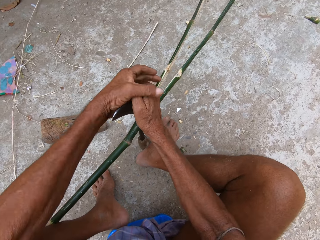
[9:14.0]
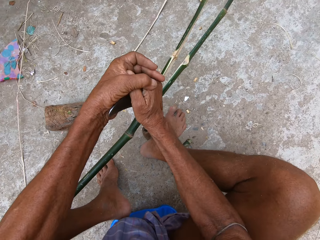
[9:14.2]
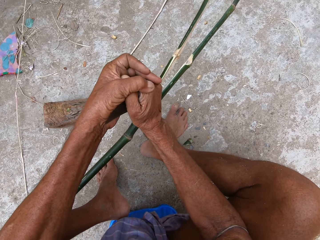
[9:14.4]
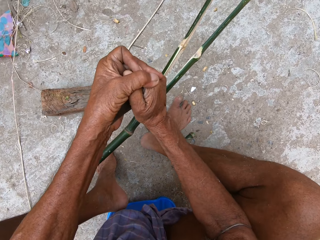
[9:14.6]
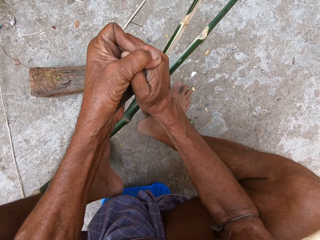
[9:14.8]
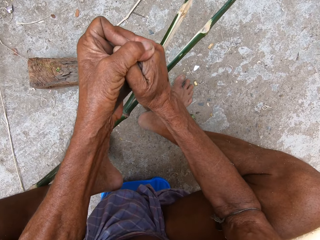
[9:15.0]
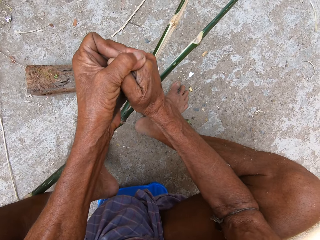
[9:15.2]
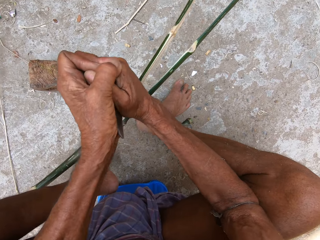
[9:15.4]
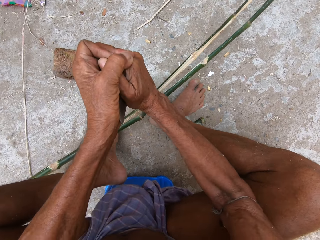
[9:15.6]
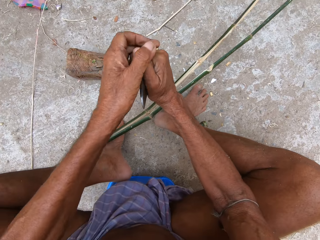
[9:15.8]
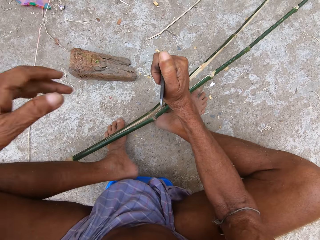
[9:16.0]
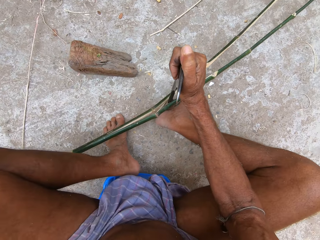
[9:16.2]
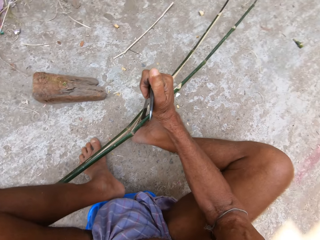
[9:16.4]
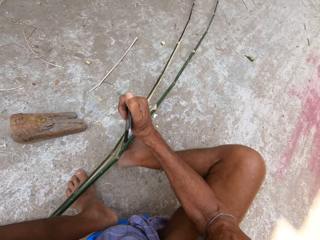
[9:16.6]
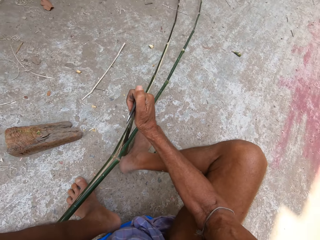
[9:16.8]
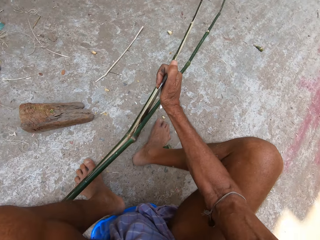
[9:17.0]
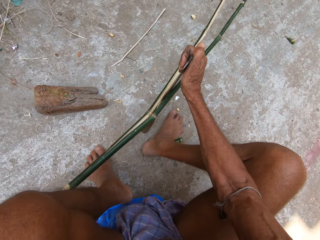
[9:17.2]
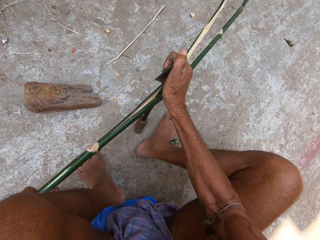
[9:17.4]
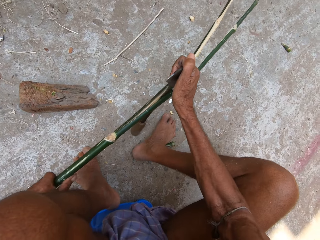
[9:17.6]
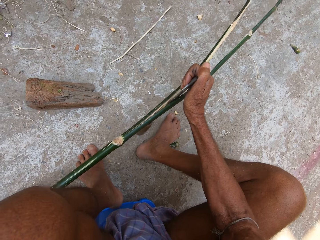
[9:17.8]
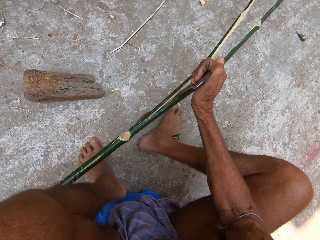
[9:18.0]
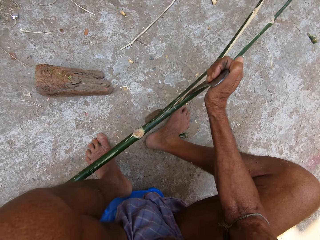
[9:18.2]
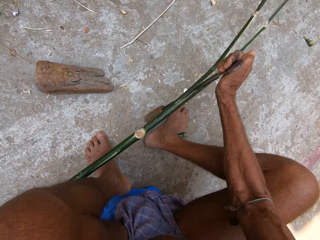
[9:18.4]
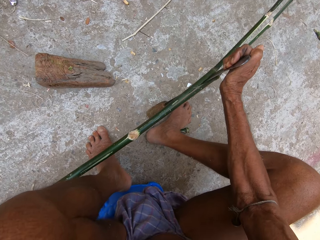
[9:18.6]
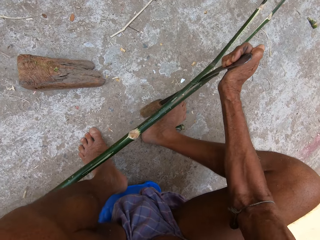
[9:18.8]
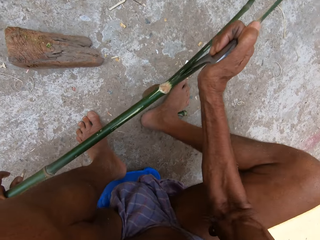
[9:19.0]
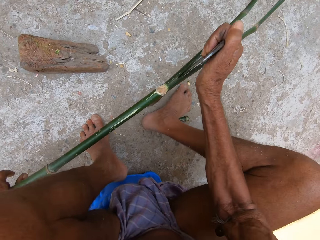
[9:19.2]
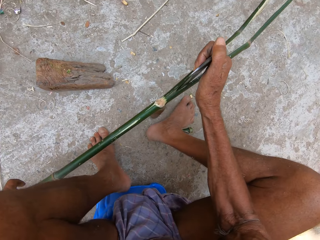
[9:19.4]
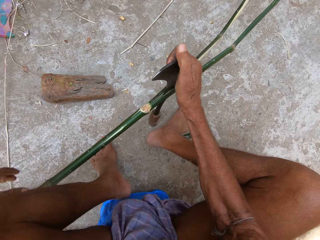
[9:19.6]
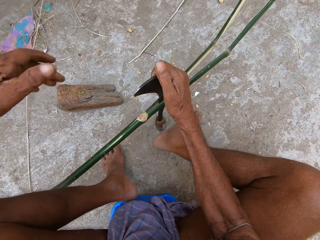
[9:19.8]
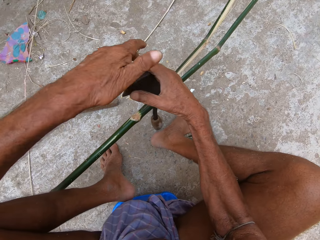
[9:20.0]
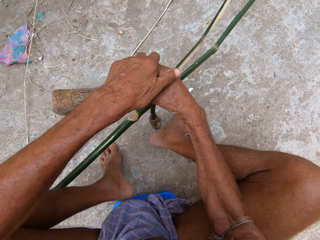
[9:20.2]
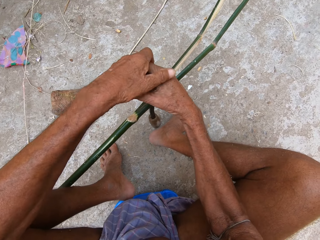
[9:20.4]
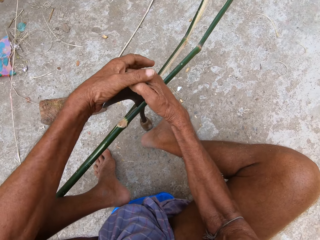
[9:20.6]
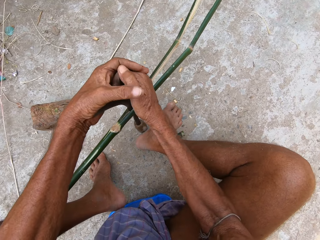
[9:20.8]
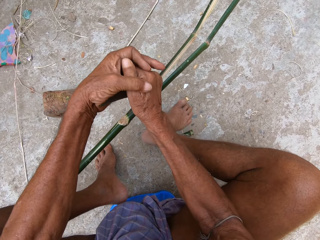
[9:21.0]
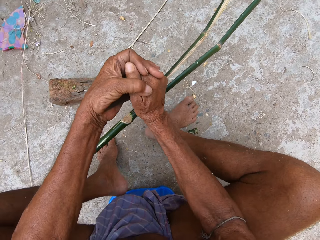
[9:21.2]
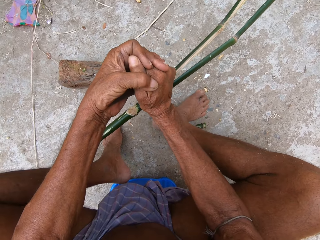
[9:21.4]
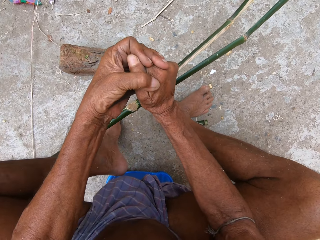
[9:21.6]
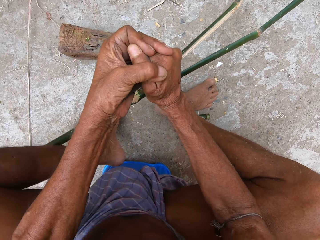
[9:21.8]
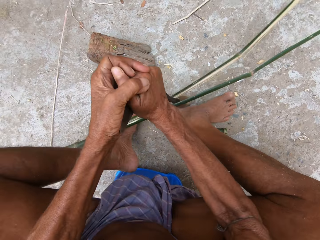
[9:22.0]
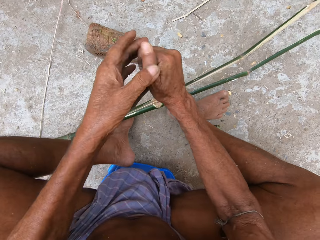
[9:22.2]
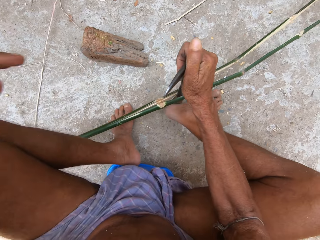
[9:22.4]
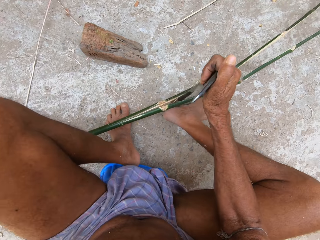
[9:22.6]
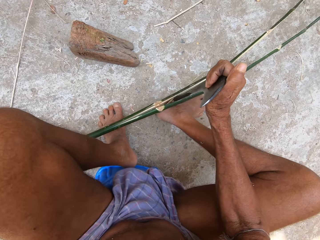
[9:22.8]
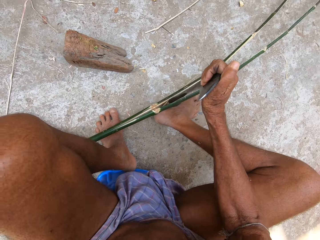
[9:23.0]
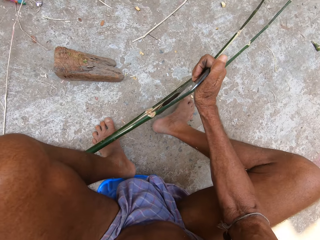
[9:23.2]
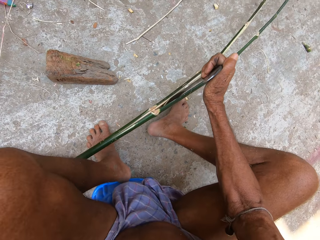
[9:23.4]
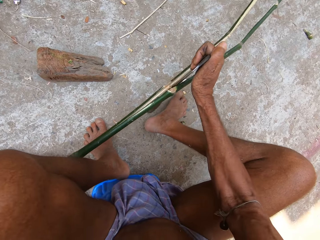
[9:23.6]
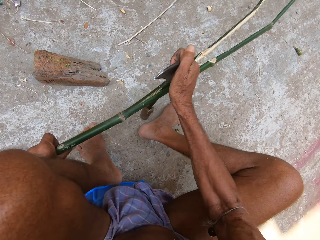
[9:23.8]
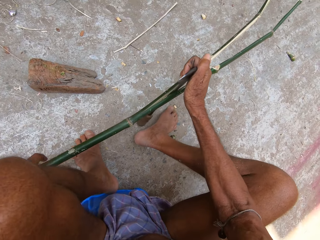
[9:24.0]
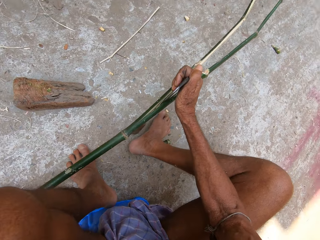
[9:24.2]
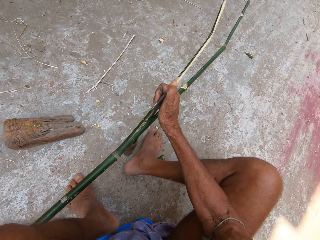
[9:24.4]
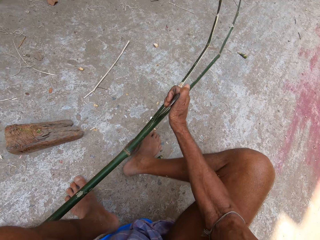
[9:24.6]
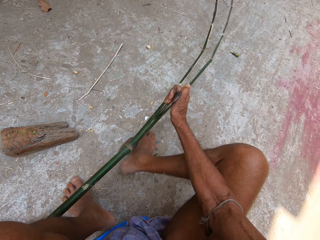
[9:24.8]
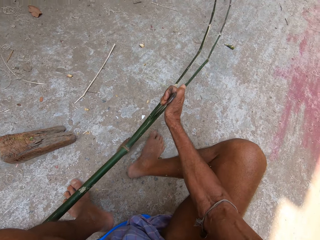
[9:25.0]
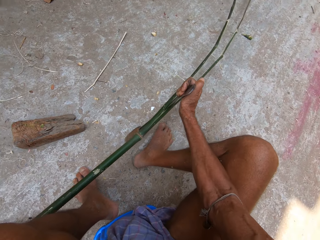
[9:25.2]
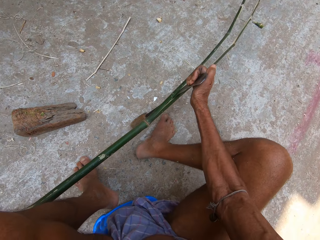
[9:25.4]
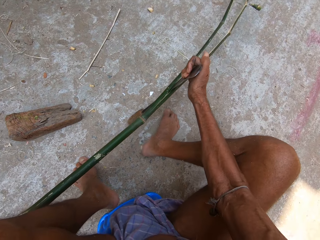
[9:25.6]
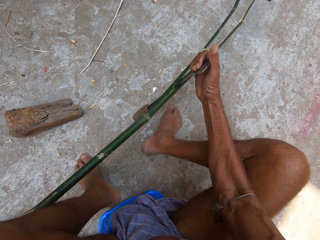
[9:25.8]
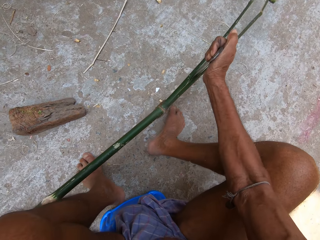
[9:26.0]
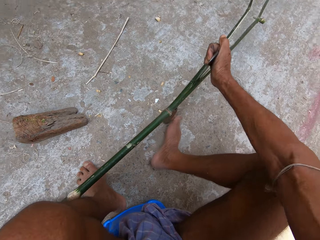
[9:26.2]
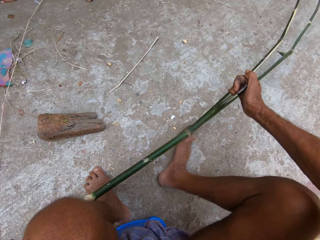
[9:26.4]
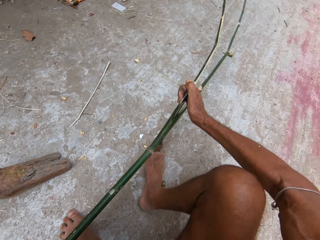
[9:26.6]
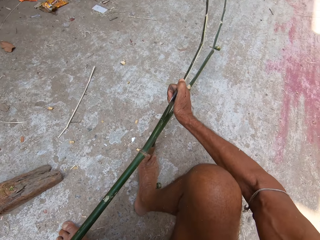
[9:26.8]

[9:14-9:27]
The camera wearer shreds the wood with both hands. He adjusts the bamboo stick with his left hand. He holds the sickle in his right hand with his left hand. He places his right leg against the sickle in his right hand. He cuts the bamboo stick in his left hand with the sickle in his right hand. He holds the bamboo stick with his left hand.

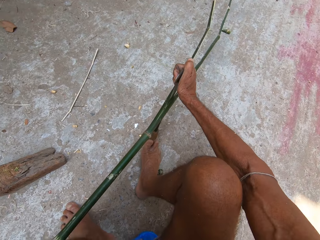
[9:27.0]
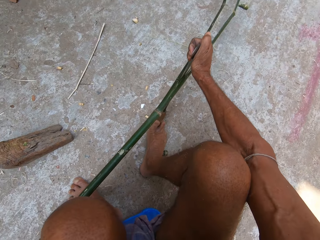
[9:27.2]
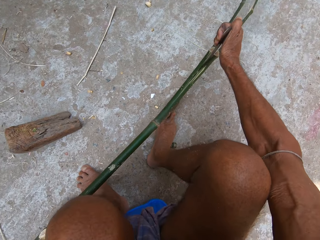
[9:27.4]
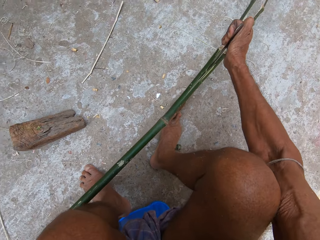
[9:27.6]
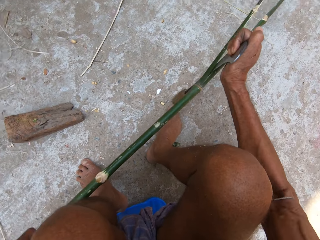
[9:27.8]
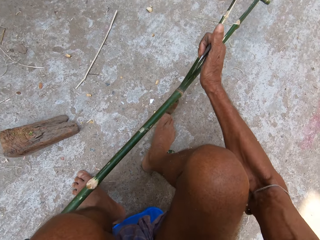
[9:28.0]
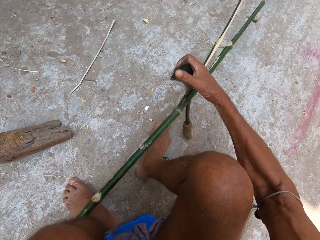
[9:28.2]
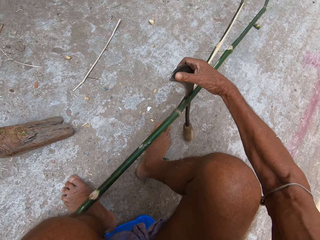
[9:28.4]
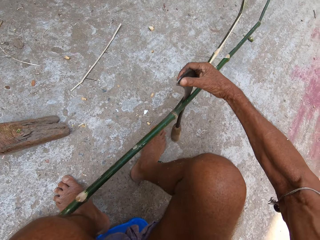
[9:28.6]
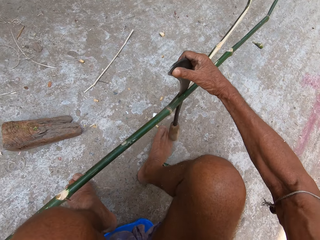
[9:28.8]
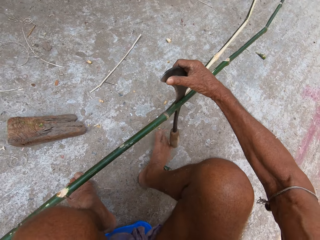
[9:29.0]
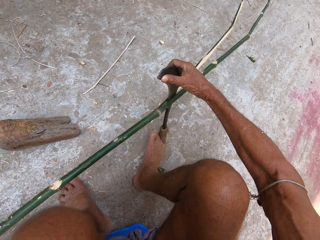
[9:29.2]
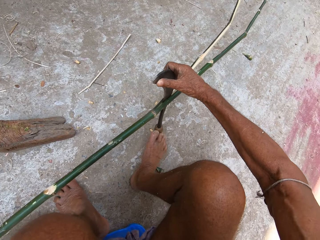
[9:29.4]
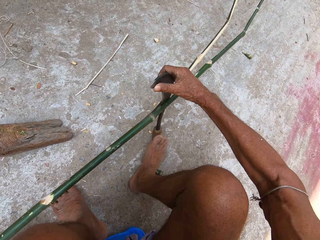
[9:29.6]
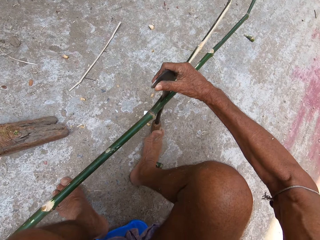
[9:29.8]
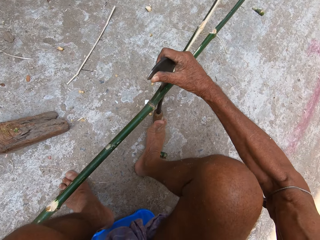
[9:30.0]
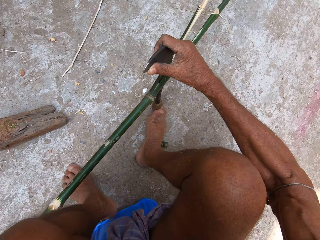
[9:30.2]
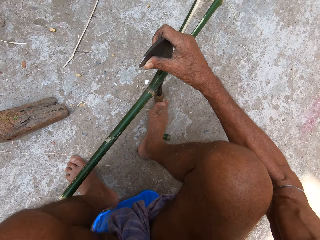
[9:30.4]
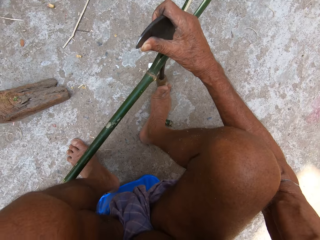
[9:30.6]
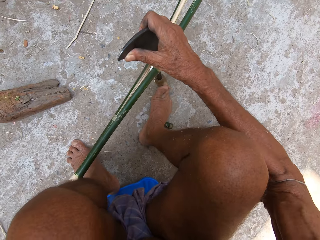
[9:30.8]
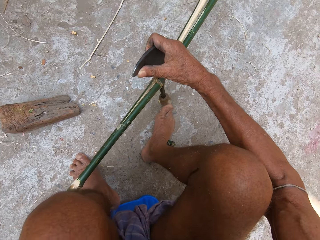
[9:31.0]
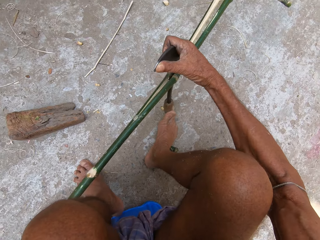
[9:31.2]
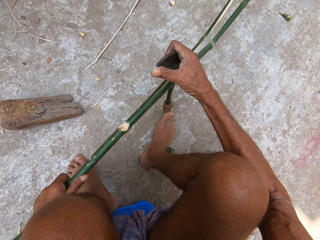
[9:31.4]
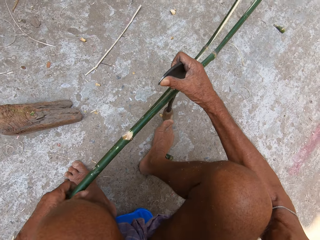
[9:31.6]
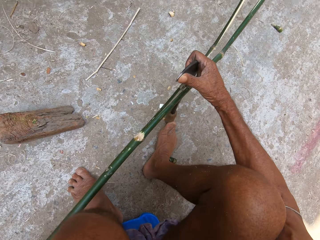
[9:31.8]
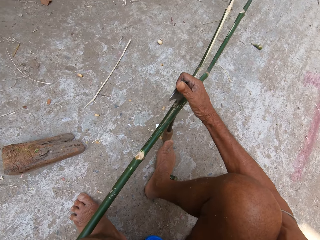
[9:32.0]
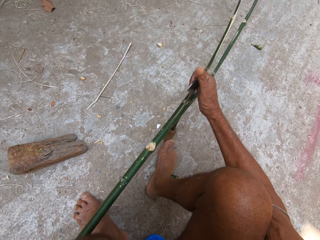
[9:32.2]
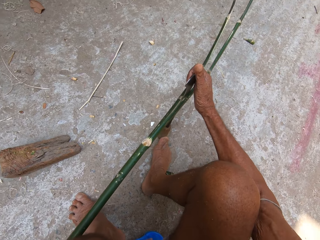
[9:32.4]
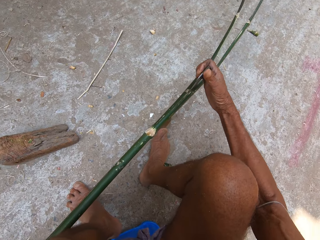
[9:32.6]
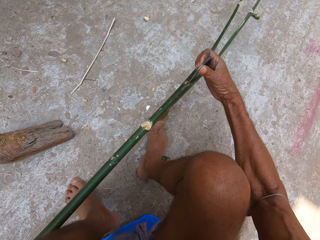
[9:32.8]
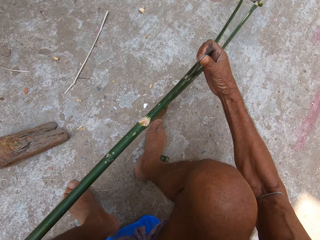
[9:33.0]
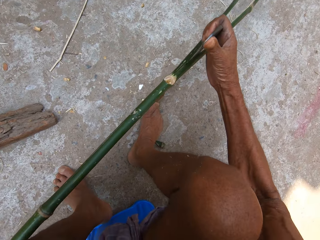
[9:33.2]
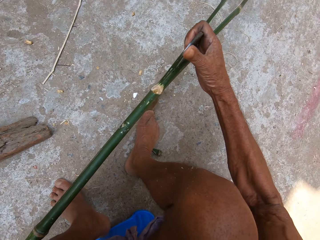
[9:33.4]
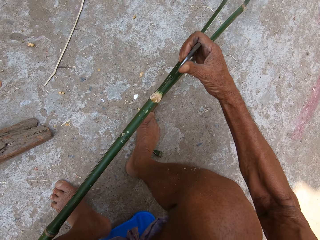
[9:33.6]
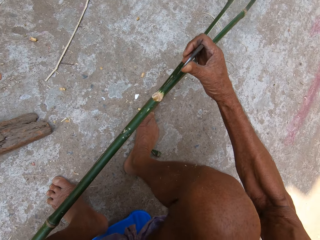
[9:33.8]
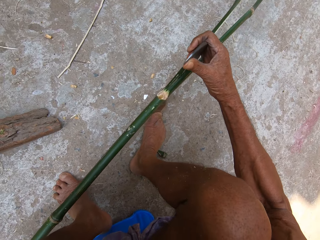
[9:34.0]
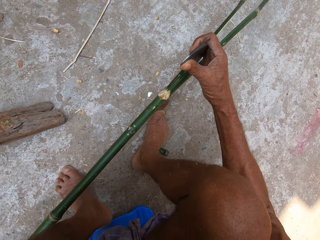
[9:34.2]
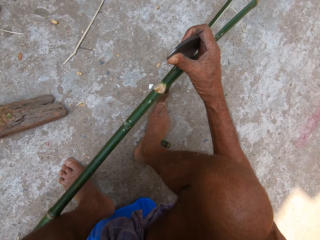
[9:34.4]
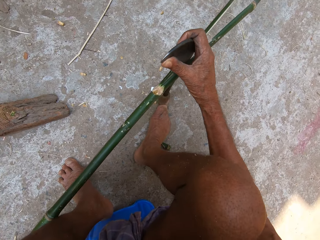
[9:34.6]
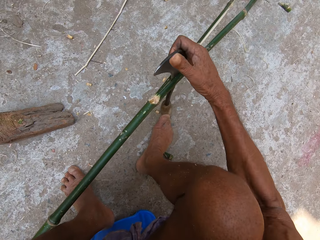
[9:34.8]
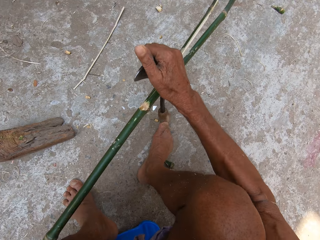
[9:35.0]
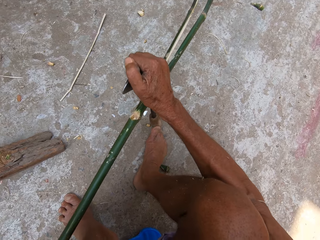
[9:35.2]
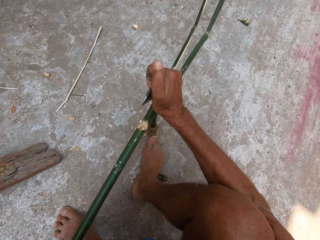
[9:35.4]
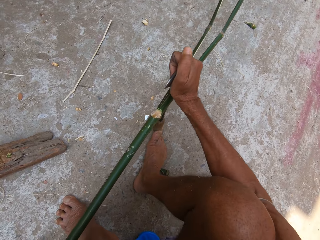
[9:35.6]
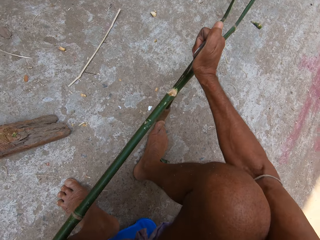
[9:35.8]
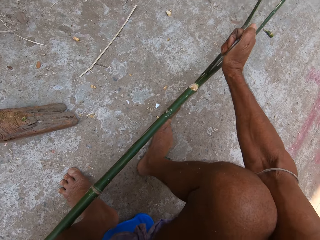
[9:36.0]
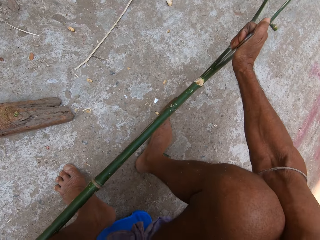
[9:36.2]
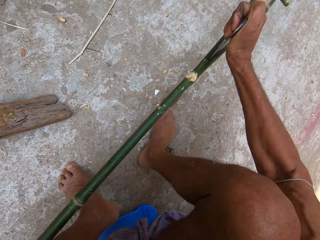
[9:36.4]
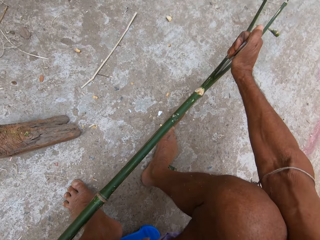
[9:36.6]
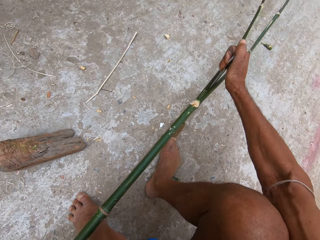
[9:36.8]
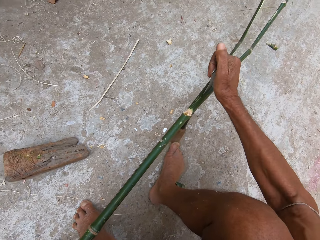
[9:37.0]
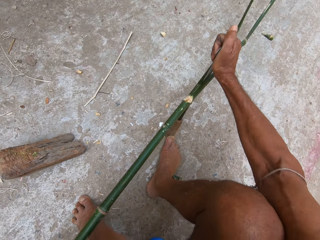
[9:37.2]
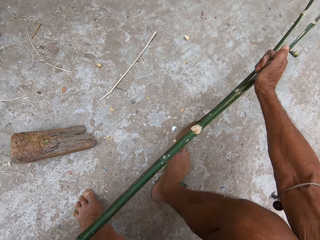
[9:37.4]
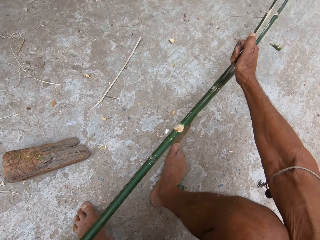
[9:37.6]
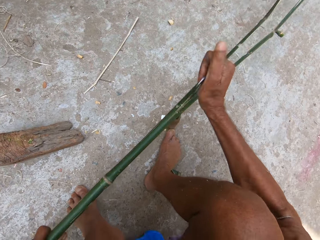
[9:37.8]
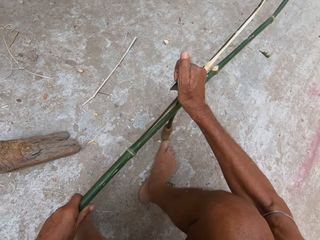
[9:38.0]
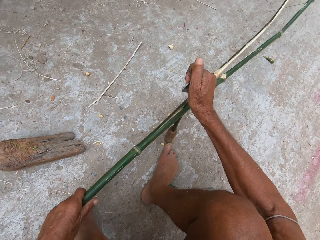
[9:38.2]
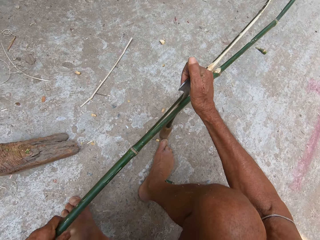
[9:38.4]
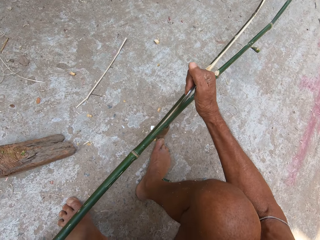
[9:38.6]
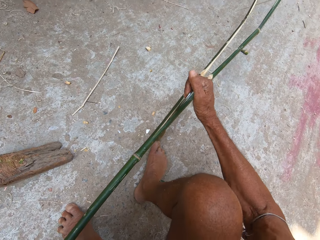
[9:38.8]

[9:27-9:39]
The camera wearer cuts the bamboo stick in his left hand with the sickle in his right hand. He places his right leg against the sickle in his right hand.
